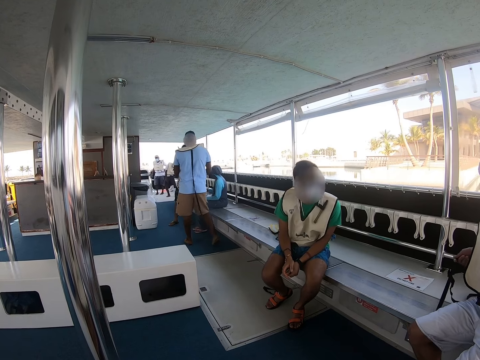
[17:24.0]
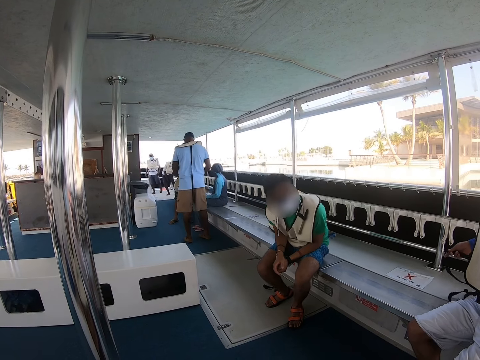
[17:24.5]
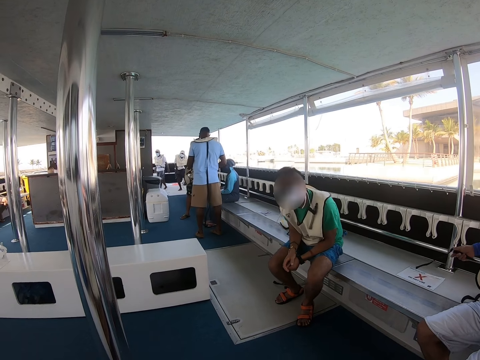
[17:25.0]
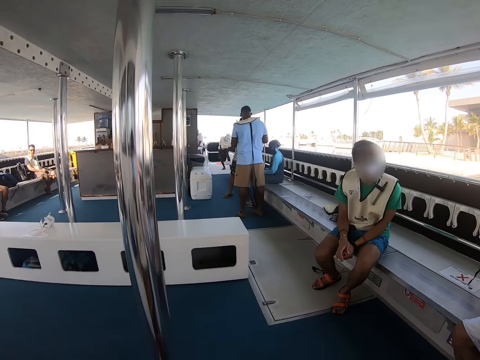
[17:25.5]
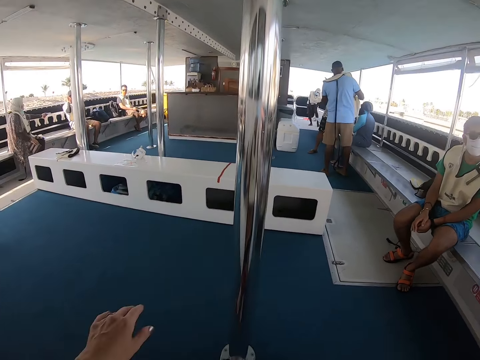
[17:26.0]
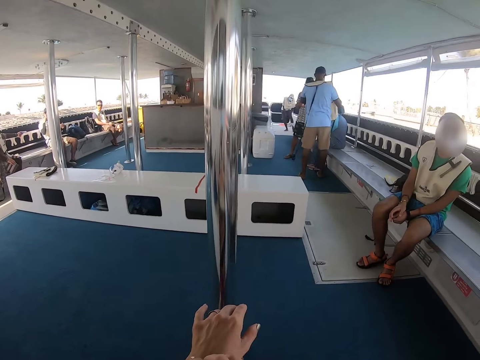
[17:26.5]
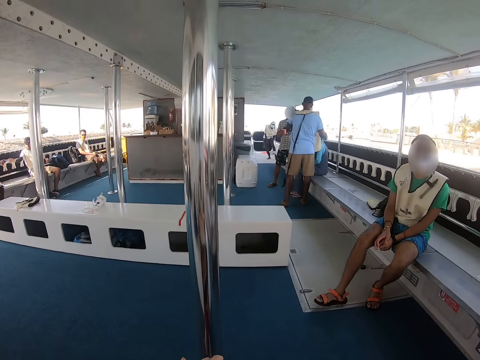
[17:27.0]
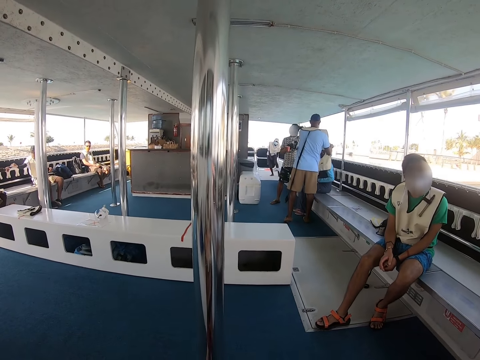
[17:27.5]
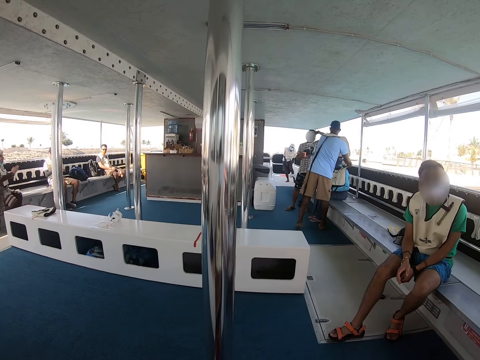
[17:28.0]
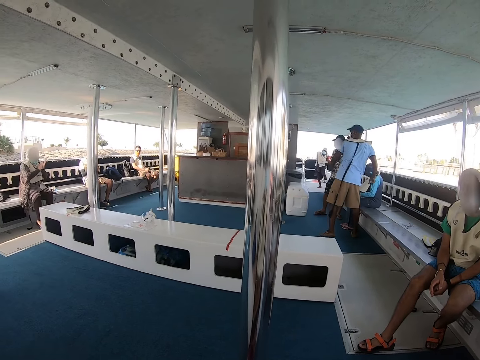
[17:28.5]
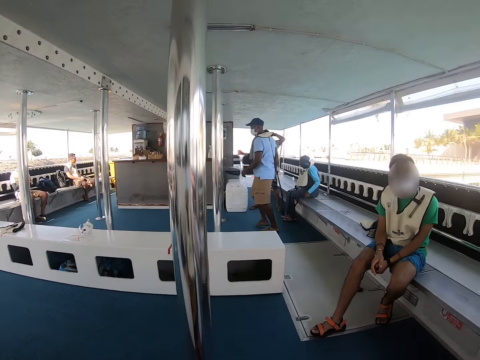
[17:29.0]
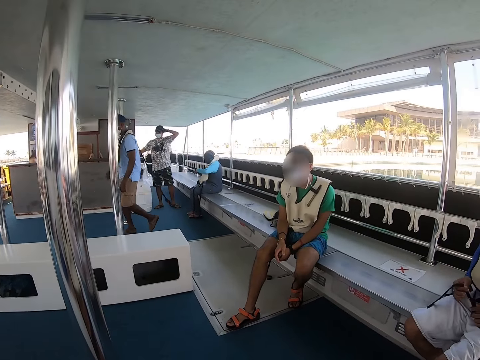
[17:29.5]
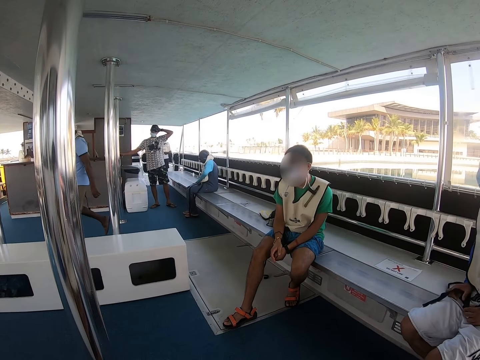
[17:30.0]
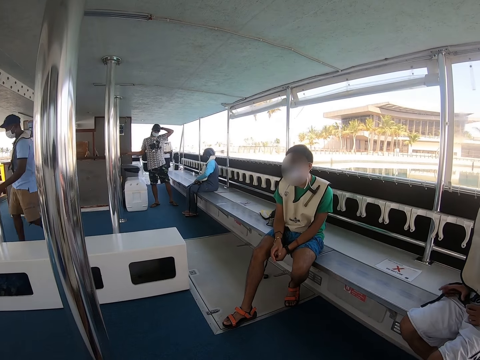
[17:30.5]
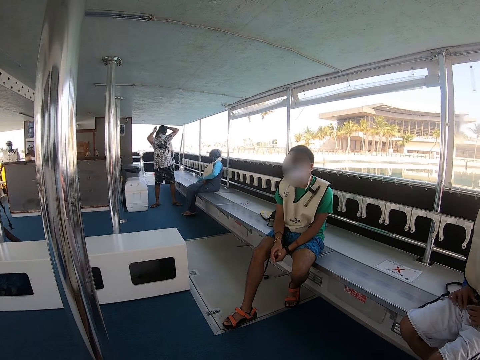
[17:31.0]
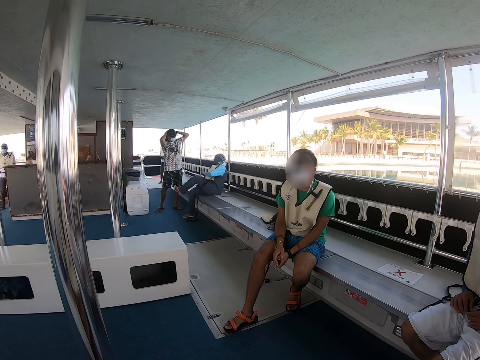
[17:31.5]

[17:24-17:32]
The camera wearer touches his hand.

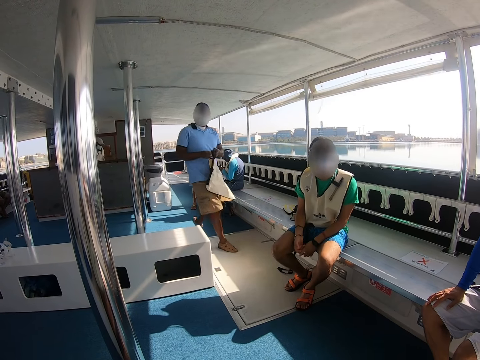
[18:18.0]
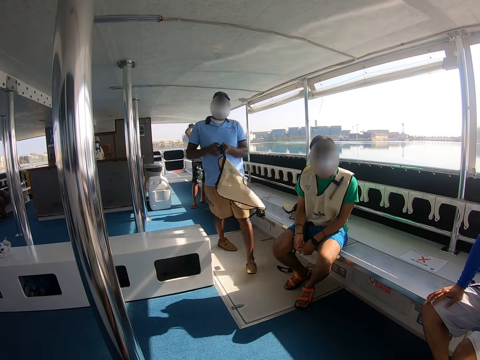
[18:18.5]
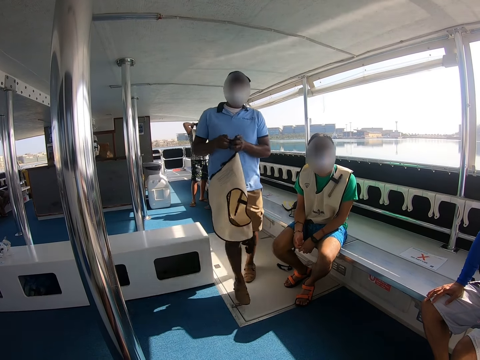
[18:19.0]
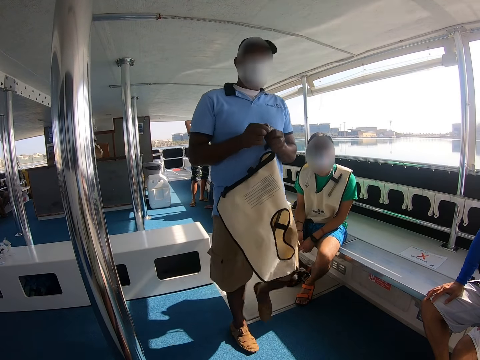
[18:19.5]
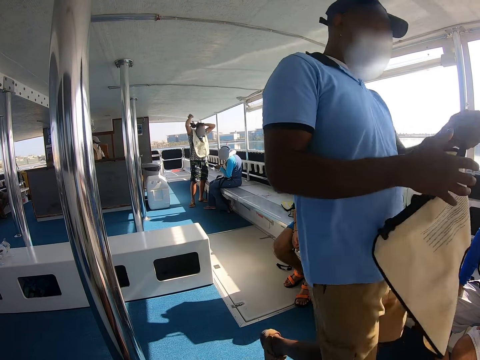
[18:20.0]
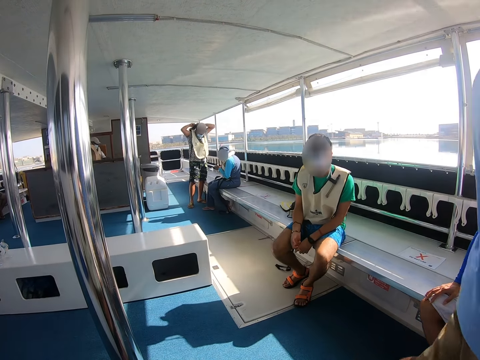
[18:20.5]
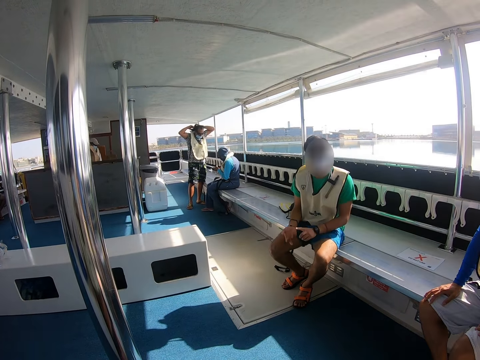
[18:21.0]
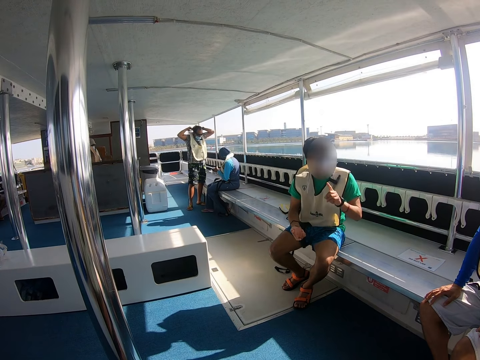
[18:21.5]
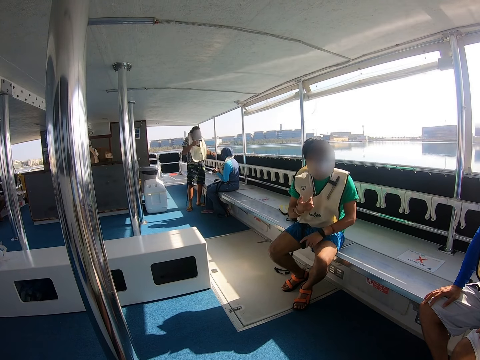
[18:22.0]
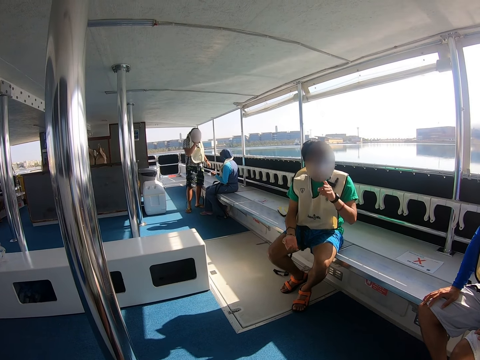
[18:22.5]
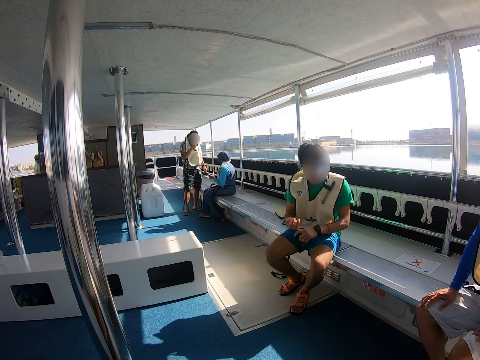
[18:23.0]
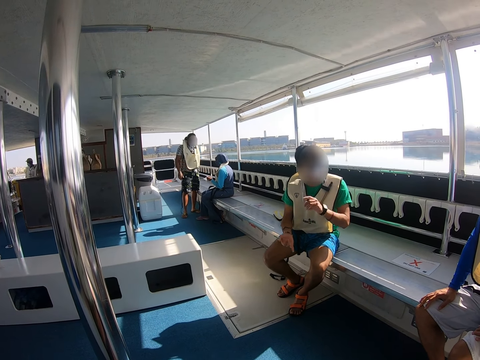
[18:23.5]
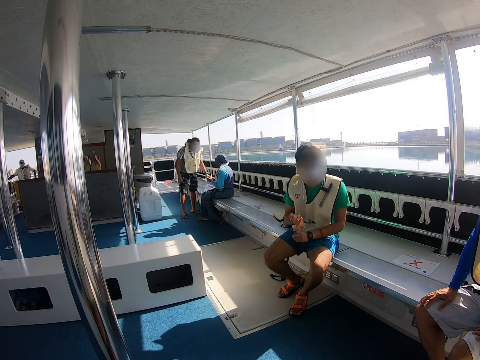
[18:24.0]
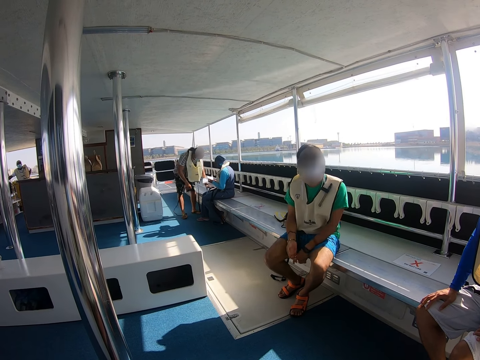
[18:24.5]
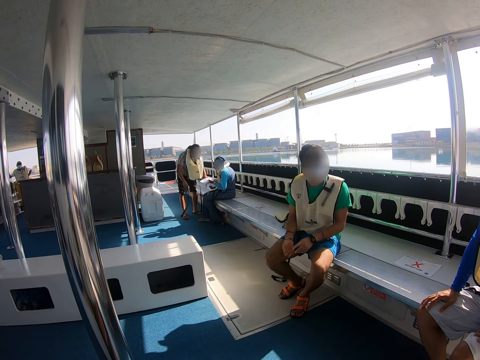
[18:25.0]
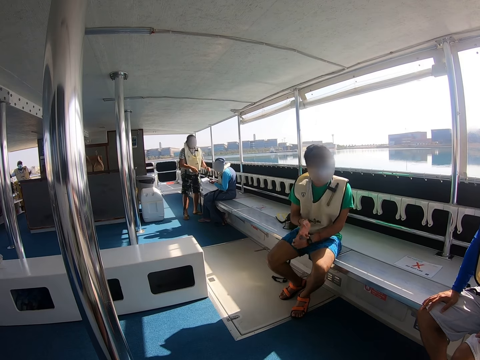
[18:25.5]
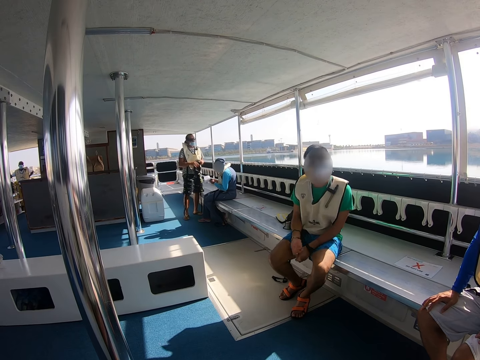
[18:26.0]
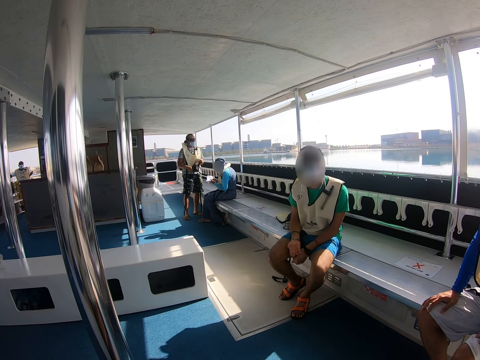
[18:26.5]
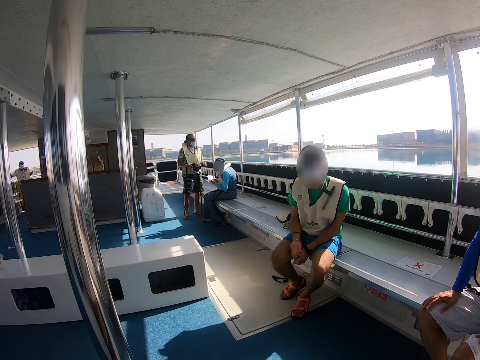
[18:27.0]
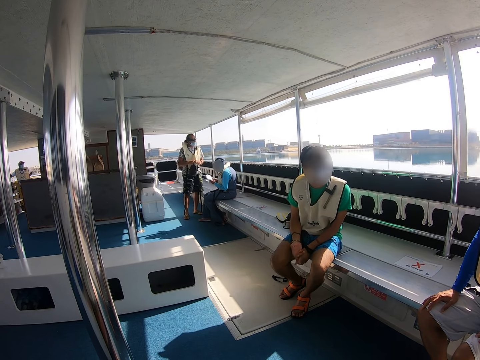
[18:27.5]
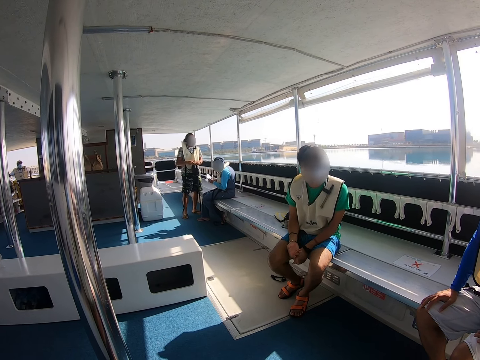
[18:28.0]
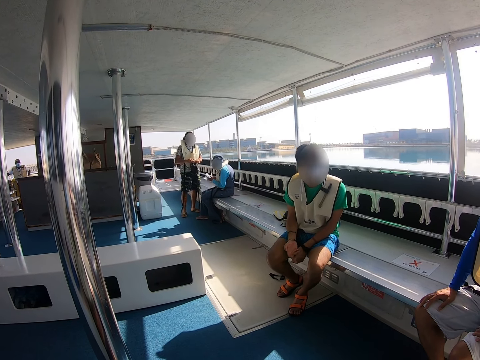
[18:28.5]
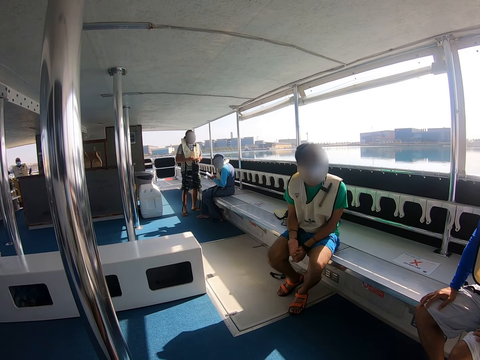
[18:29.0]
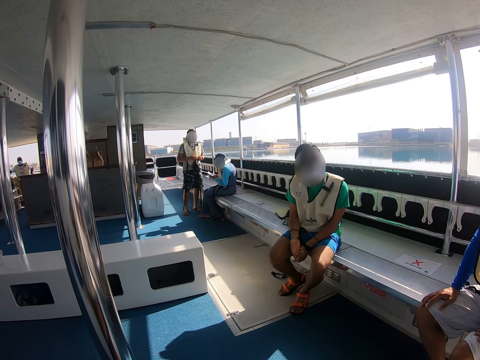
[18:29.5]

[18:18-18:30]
A person moves around. Another person moves hands. A third person picks up something.

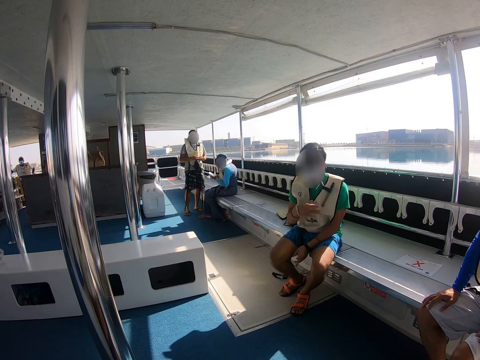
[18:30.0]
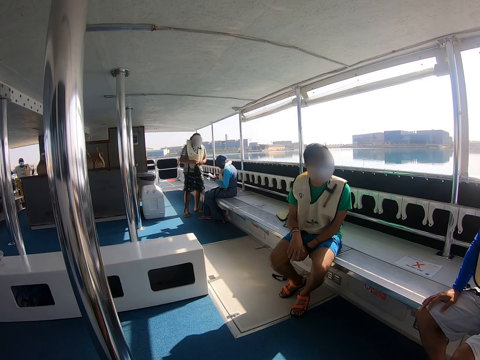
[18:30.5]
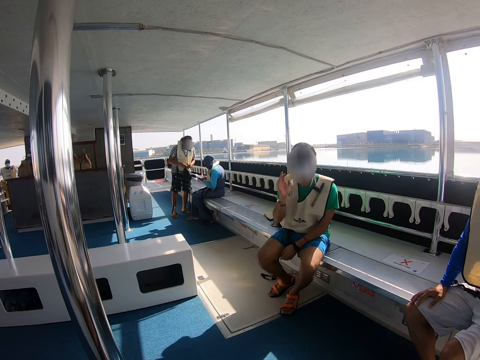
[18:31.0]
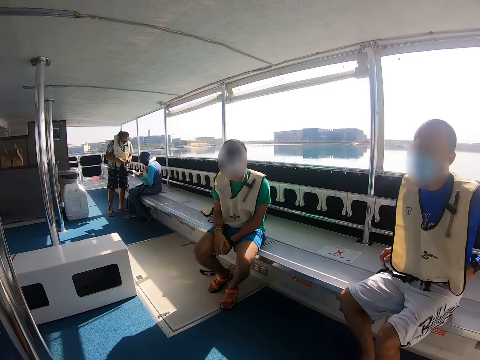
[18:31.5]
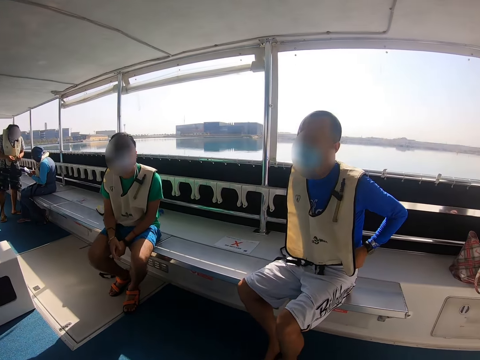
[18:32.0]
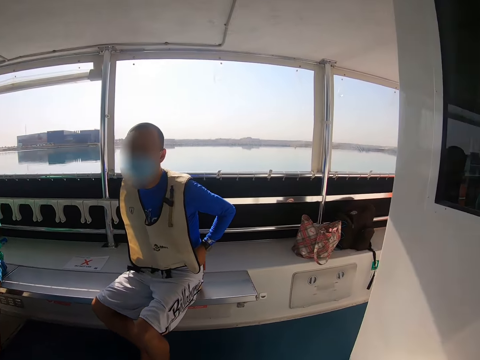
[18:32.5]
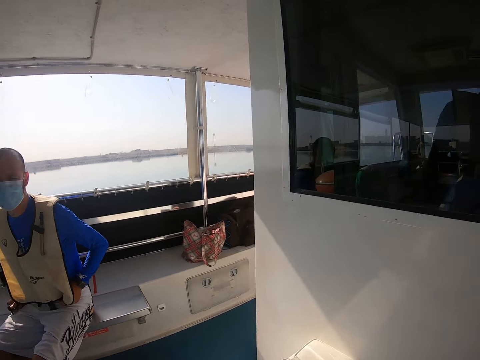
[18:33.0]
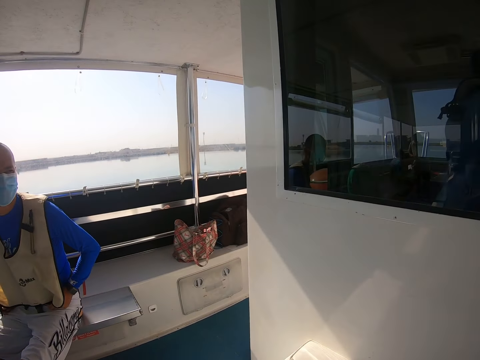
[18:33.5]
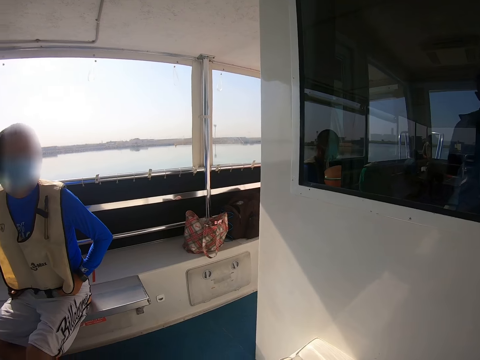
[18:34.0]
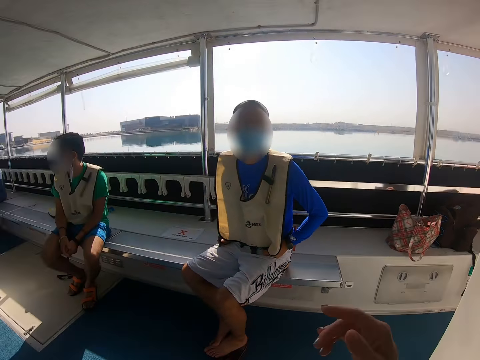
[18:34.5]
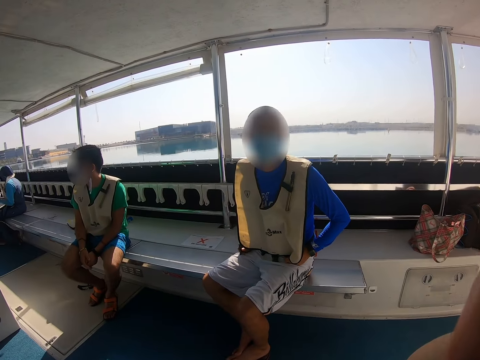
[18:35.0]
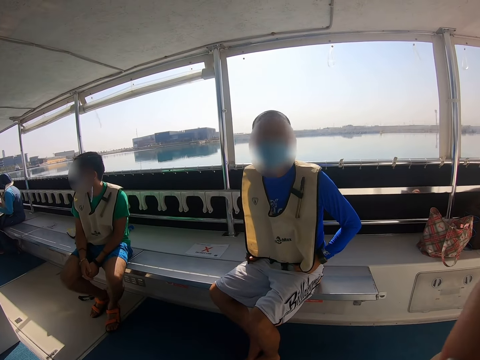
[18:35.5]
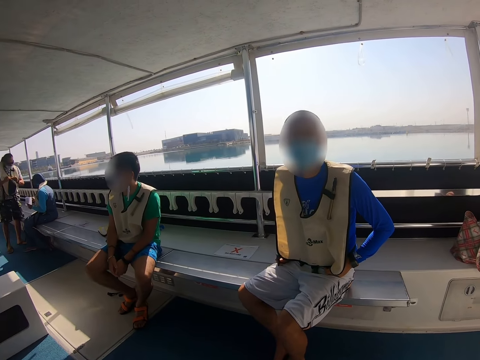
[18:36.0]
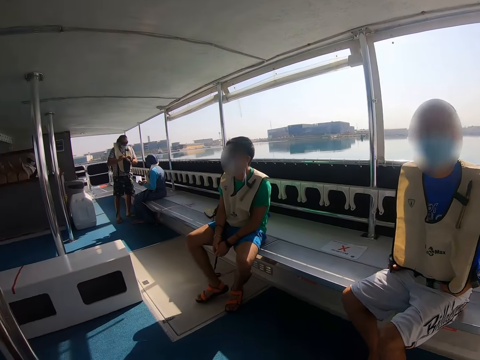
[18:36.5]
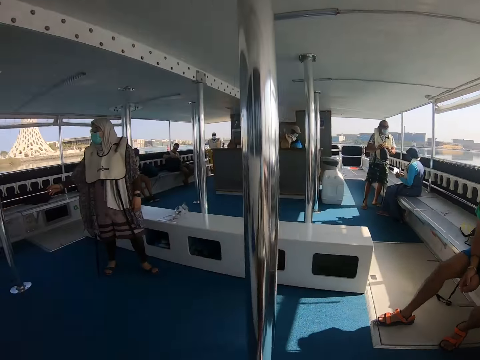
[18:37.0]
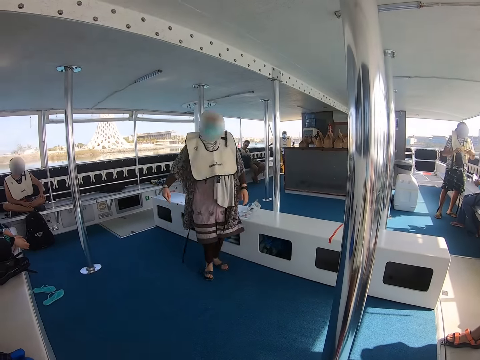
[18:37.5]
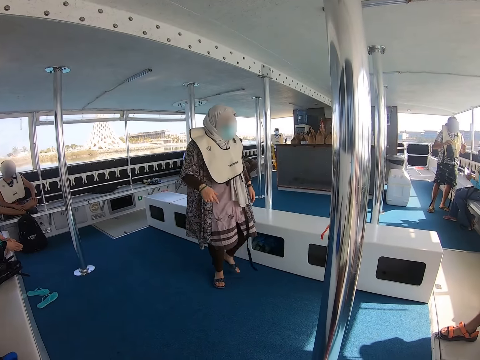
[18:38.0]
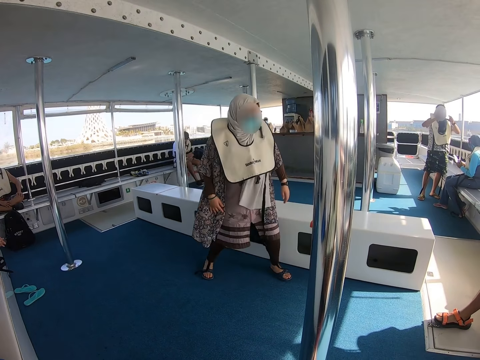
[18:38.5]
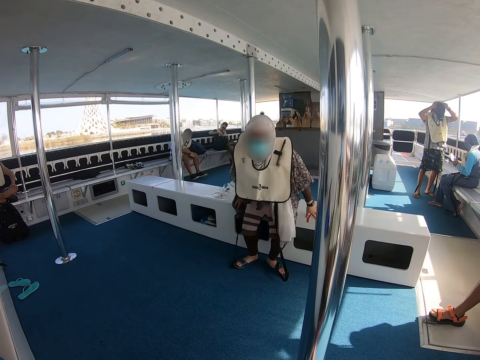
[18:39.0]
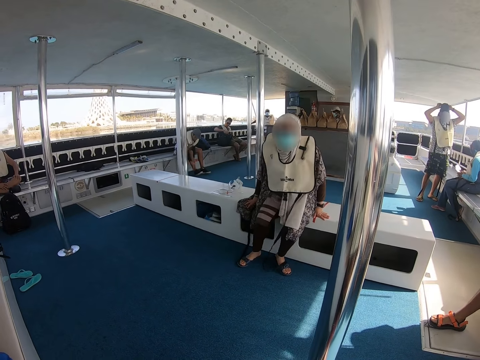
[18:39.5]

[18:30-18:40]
A person moves hands. The camera wearer moves a hand. Another person moves around.
